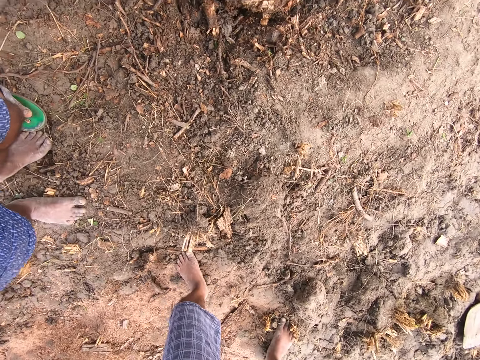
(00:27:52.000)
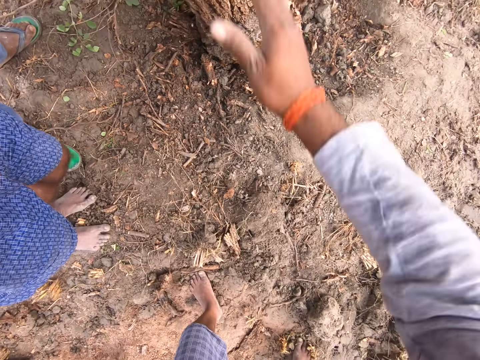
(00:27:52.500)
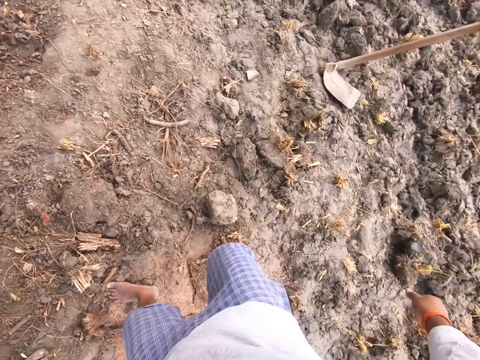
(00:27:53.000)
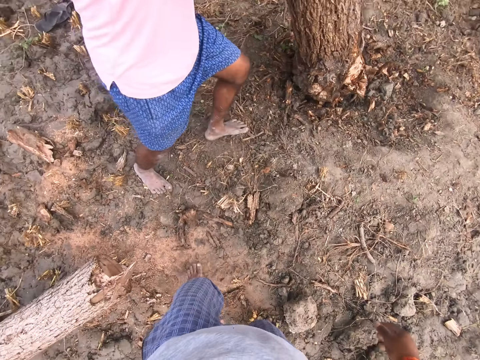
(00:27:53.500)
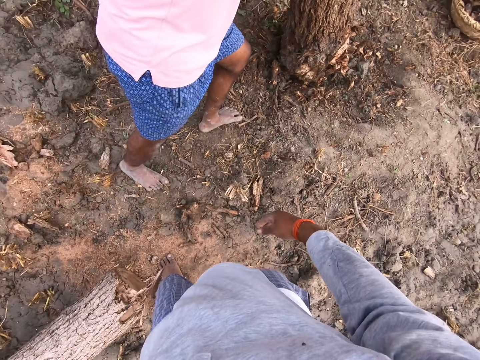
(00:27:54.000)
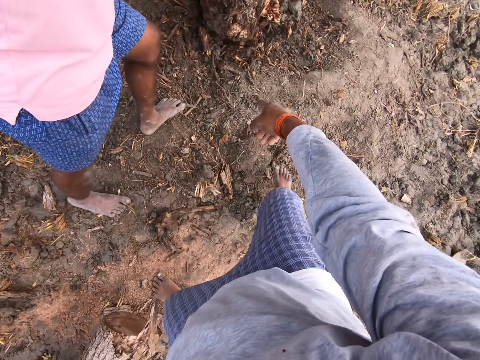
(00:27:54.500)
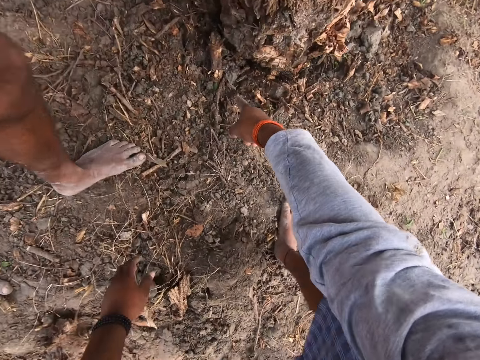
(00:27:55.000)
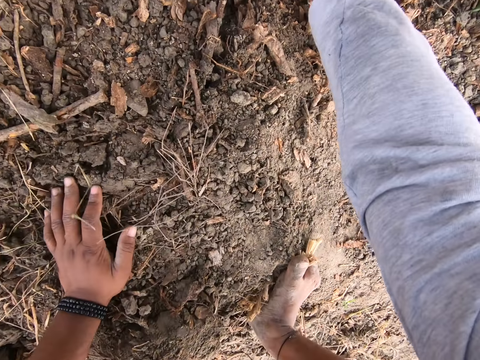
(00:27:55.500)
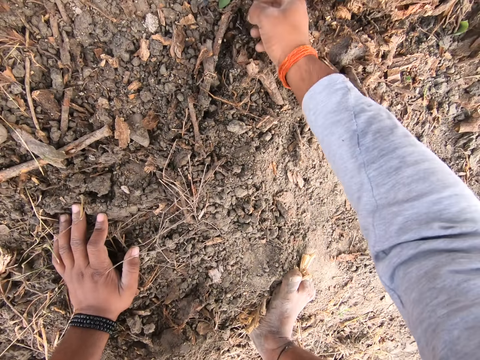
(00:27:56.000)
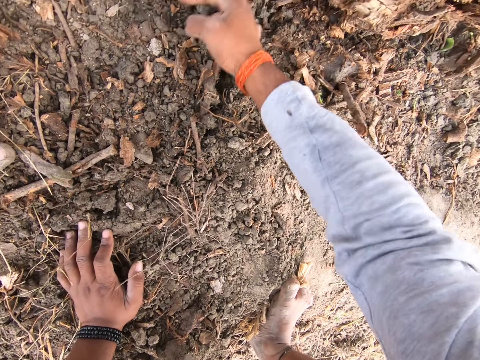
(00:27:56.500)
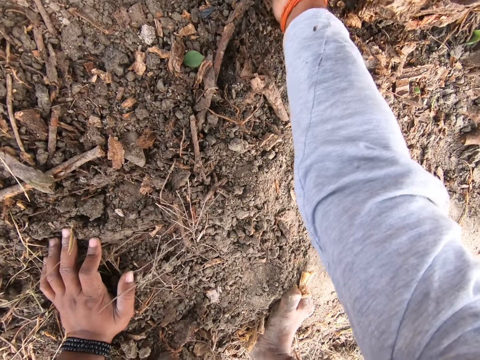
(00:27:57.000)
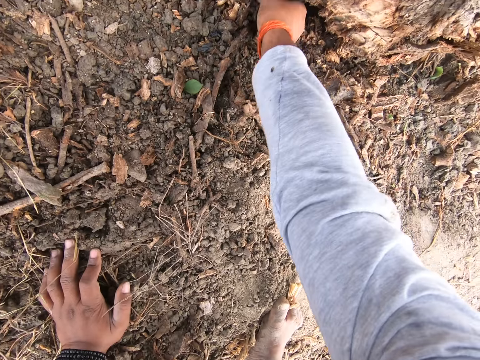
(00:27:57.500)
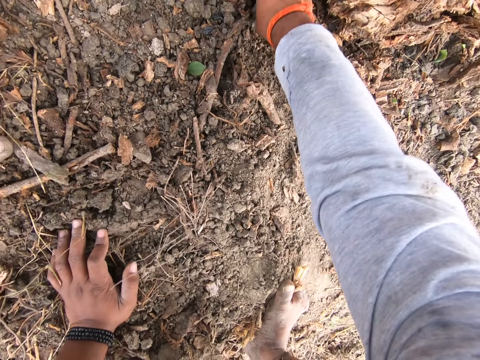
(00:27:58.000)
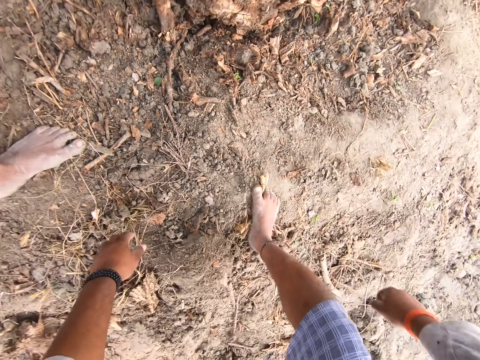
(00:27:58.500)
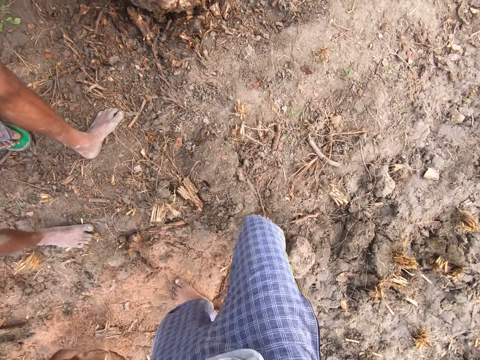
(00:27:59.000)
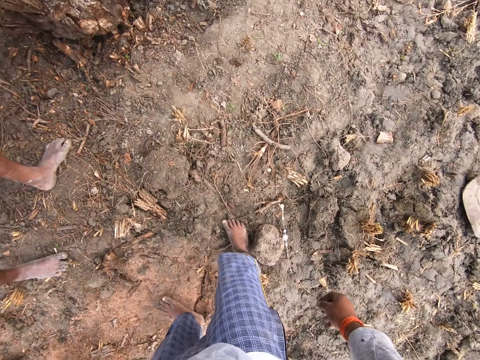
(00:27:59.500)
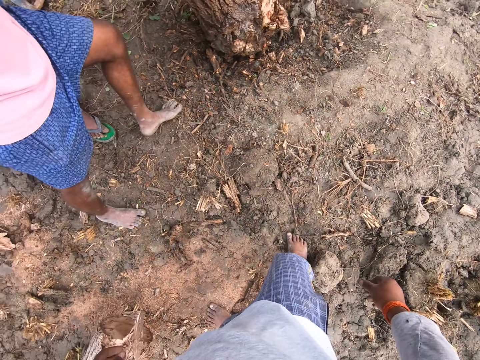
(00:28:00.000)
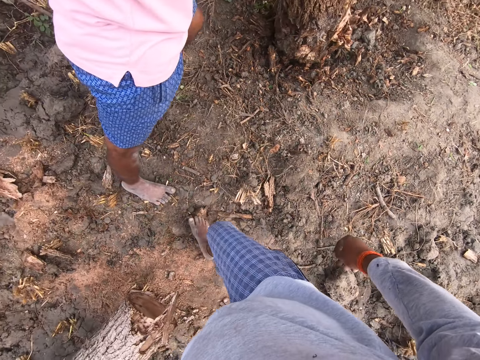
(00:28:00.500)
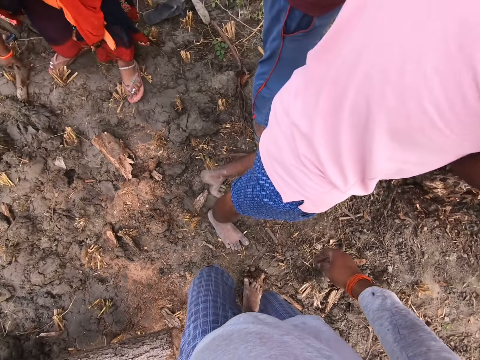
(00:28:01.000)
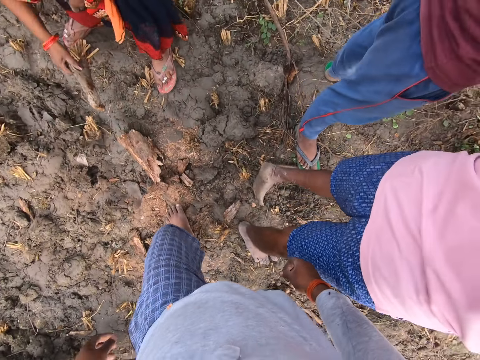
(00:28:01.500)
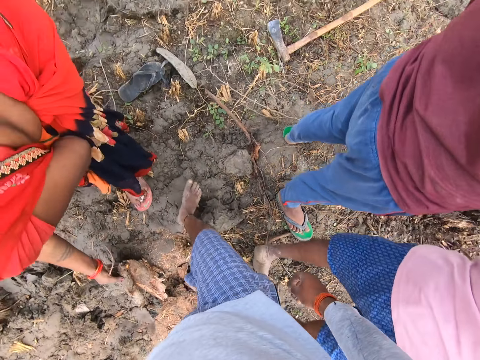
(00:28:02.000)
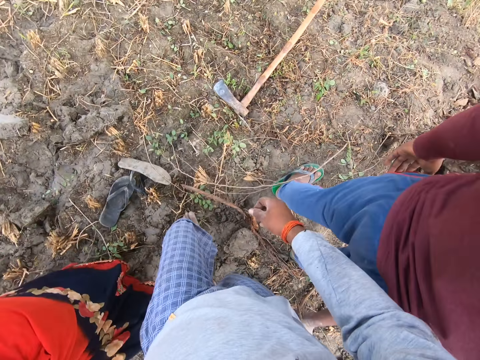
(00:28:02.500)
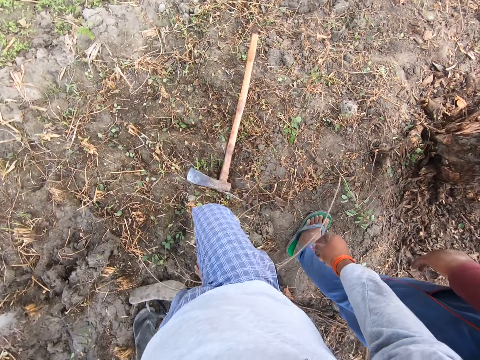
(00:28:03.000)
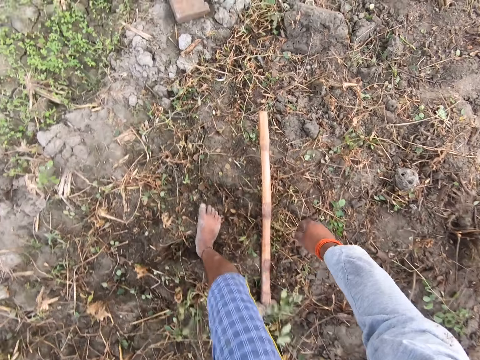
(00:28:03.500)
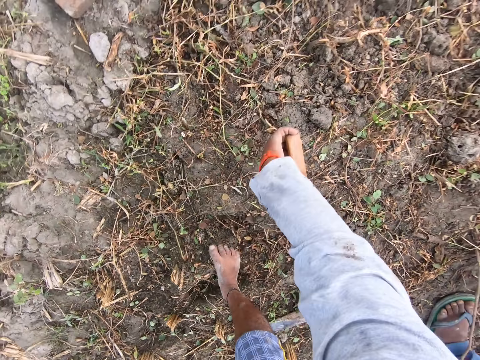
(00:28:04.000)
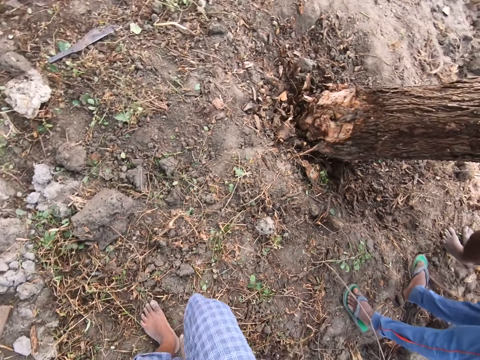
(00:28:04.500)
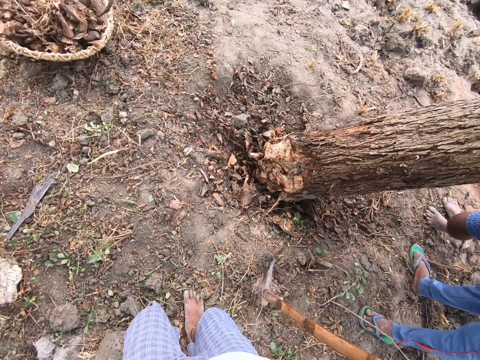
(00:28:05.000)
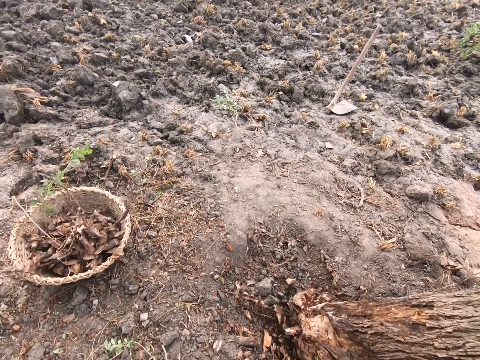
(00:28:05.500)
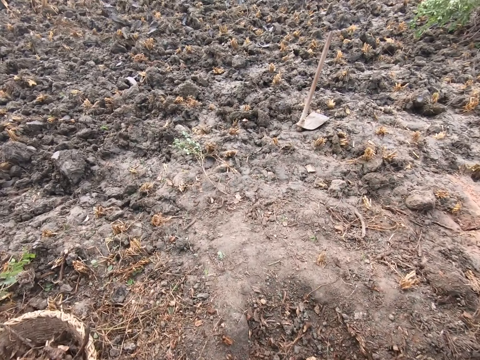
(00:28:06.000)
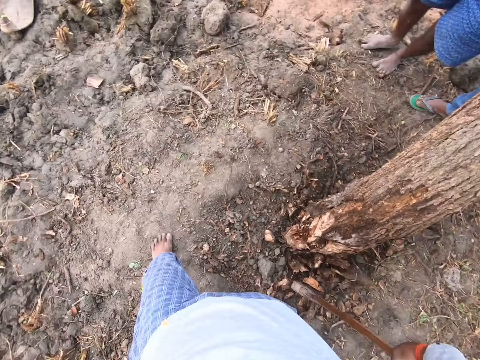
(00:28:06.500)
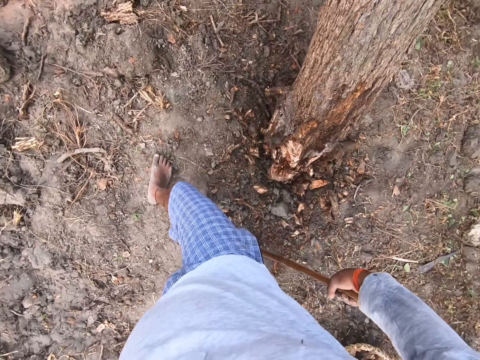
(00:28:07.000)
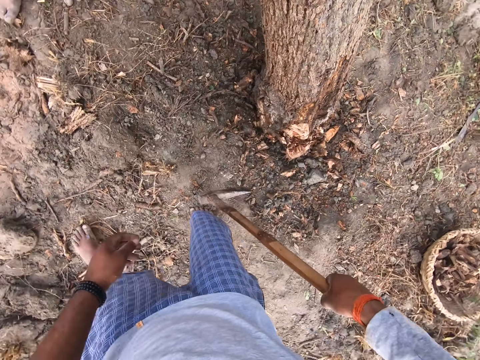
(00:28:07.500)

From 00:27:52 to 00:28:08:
The camera wearer points at the floor. He picks up dried soil or plants on the ground with his right hand. He picks up the axe from the ground with his right hand. He walks in the garden.

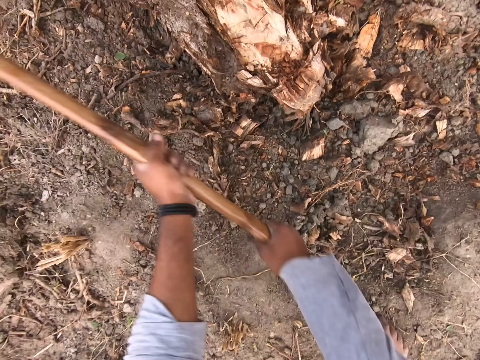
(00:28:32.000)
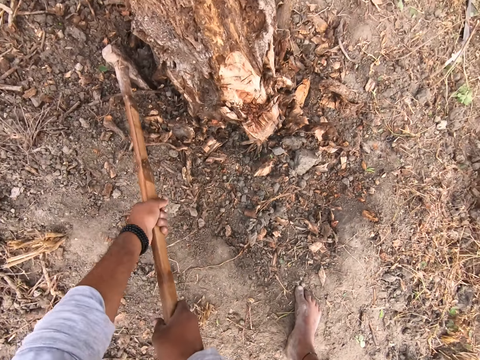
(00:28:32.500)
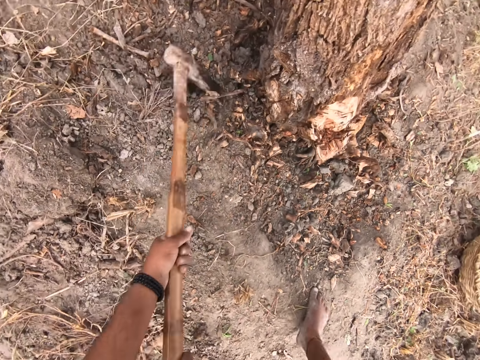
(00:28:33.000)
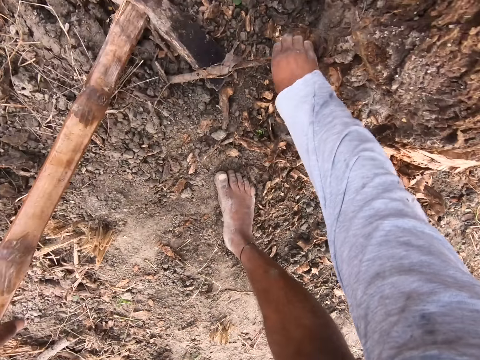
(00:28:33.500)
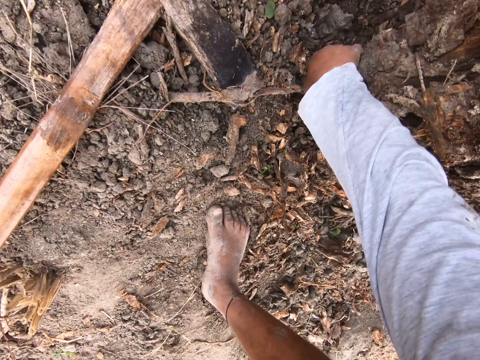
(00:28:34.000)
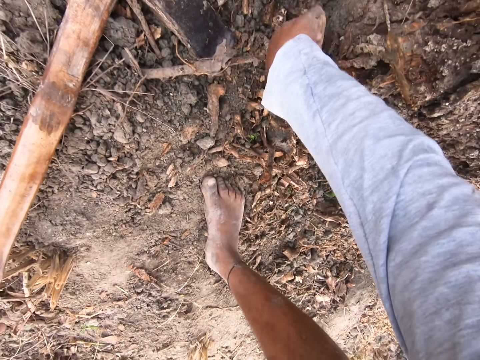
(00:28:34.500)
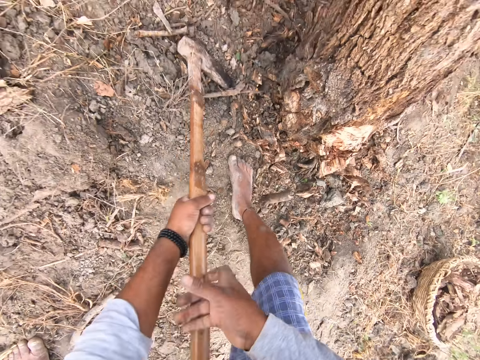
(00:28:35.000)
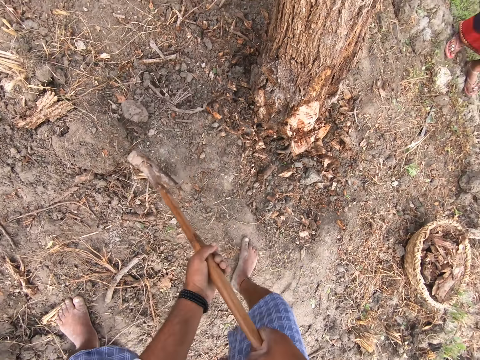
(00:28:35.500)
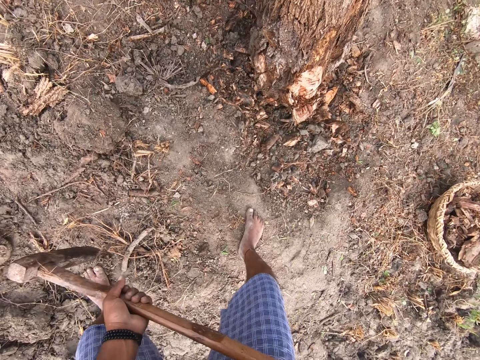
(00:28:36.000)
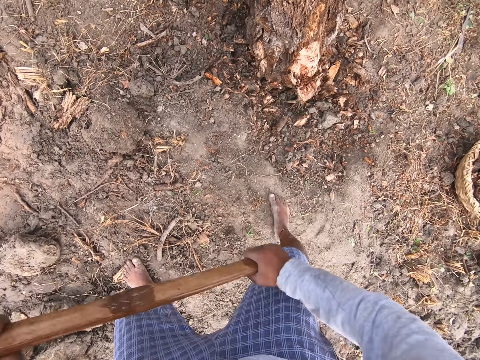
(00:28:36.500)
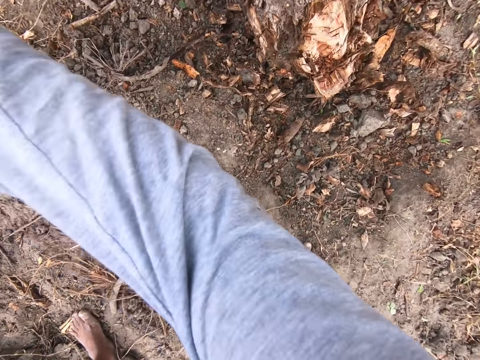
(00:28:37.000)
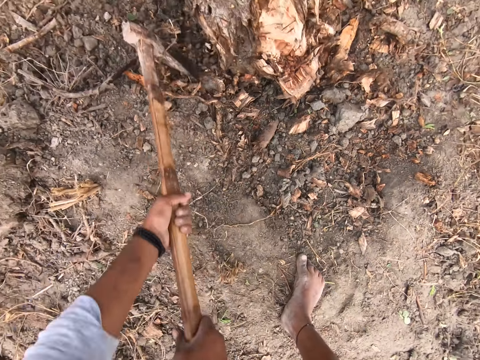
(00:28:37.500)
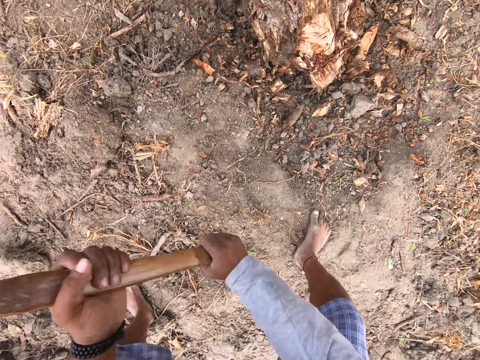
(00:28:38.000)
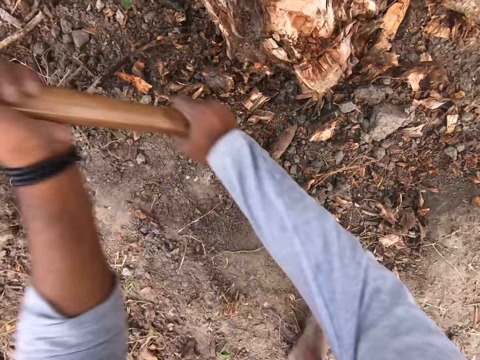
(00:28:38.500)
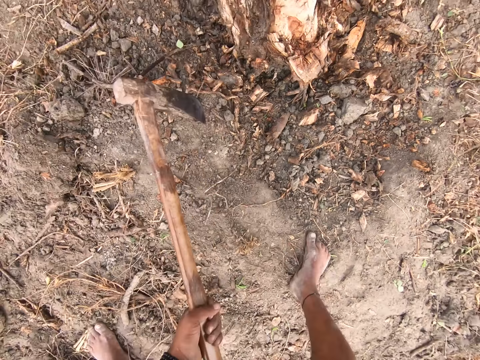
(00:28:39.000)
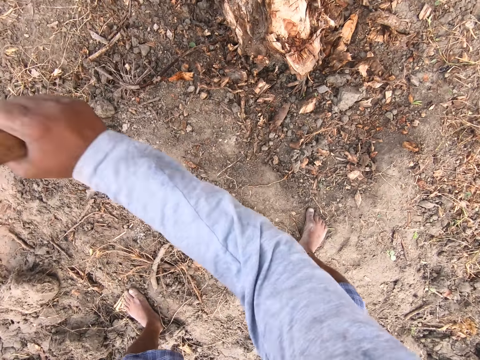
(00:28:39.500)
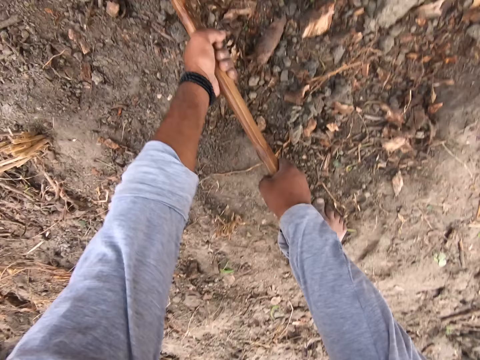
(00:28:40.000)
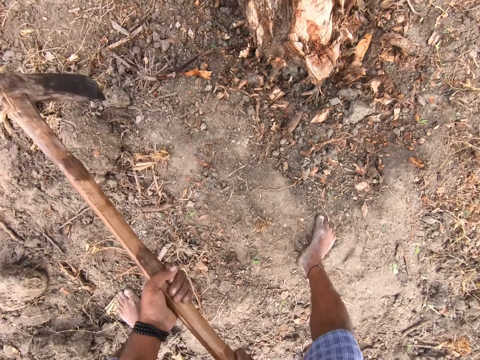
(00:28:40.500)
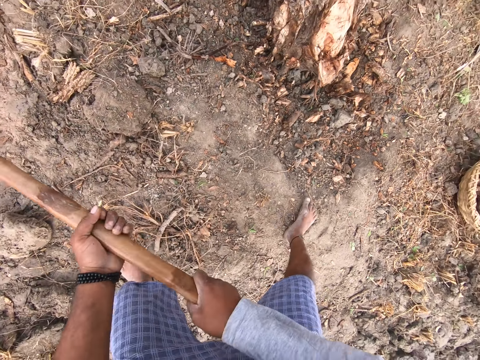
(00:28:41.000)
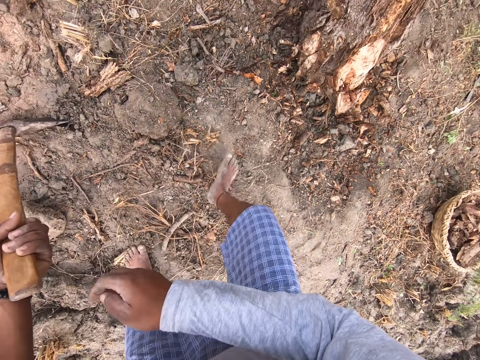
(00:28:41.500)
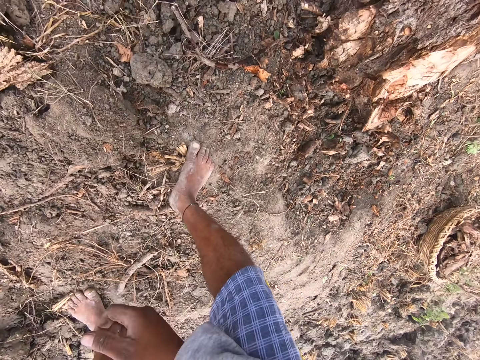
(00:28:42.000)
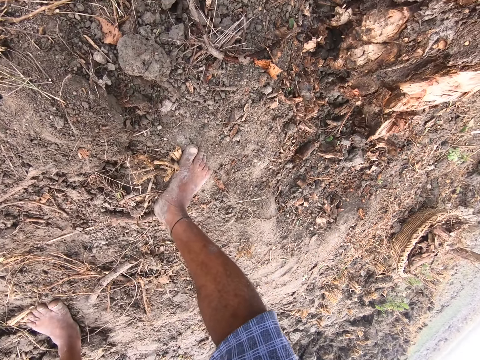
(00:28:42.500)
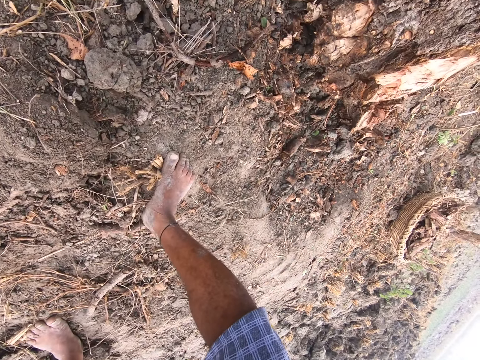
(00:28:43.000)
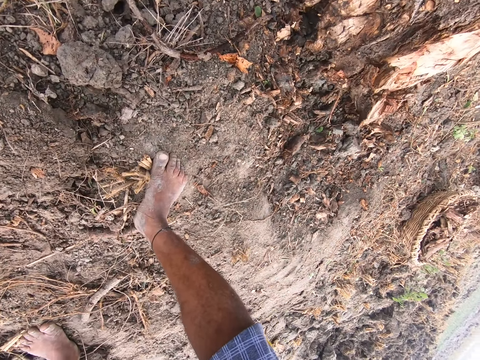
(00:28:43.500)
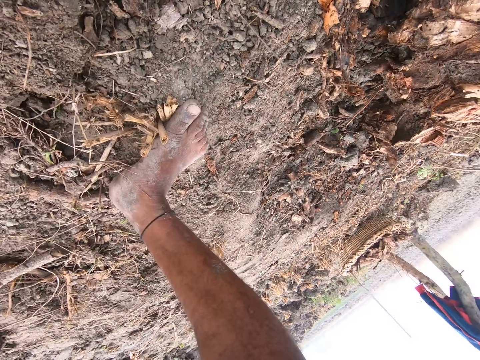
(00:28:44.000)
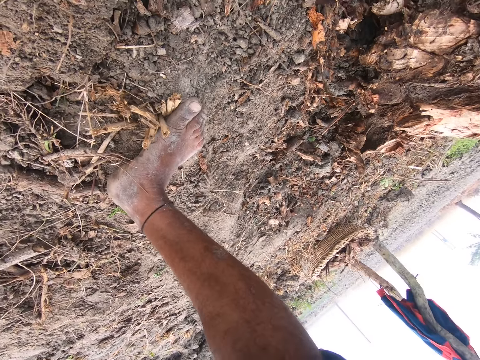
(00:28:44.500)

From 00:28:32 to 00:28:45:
The camera wearer picks up dried soil or pieces of wood on the stem with his right hand. He cuts the tree root with the axe continuously. He puts the axe on the ground. He observes the tree root on the ground.
